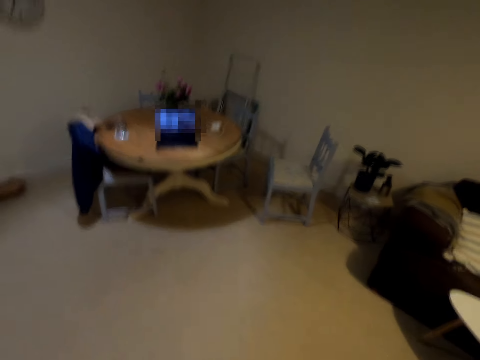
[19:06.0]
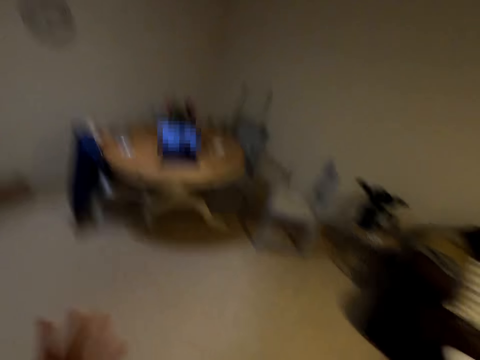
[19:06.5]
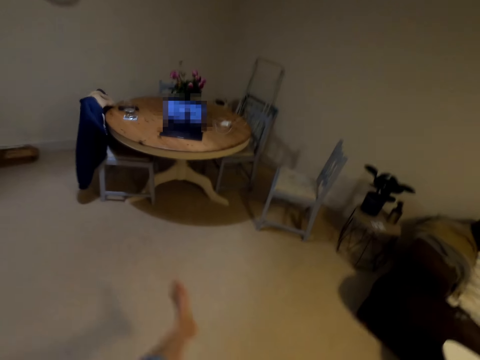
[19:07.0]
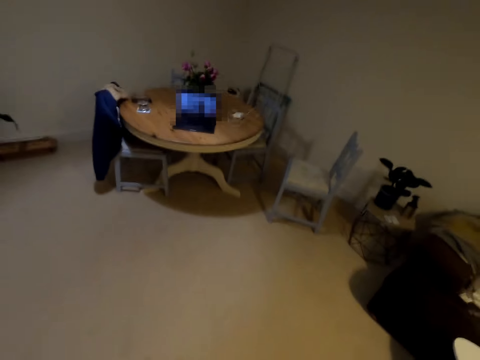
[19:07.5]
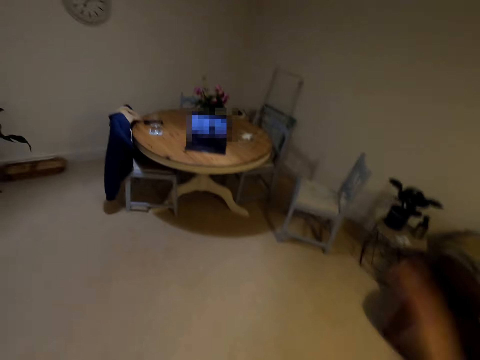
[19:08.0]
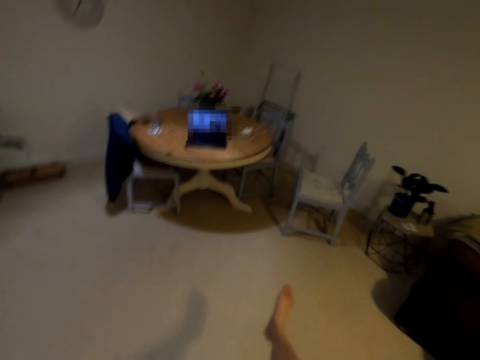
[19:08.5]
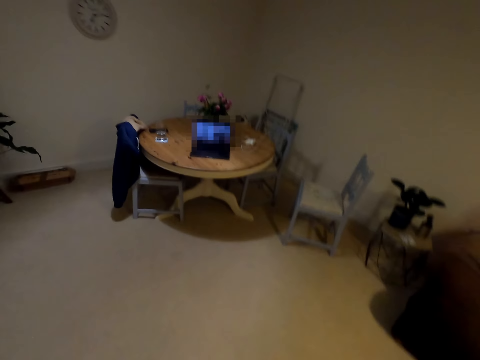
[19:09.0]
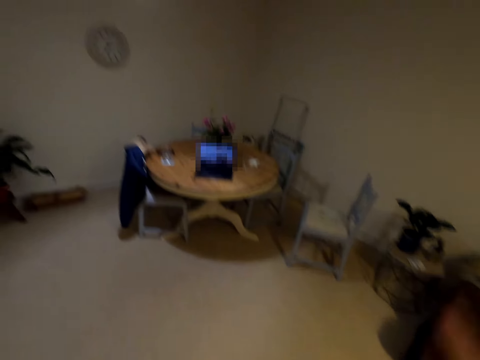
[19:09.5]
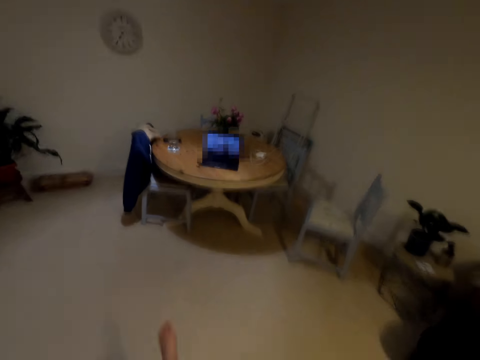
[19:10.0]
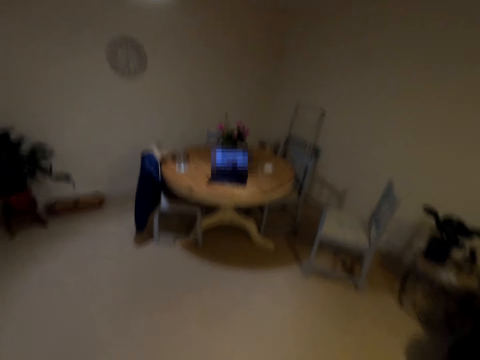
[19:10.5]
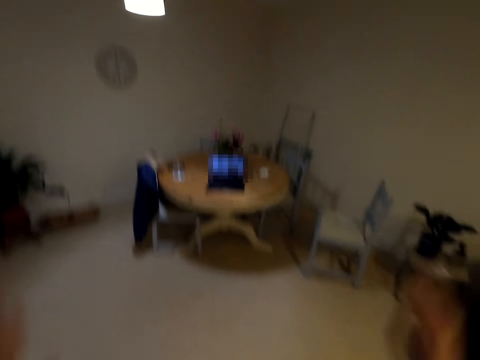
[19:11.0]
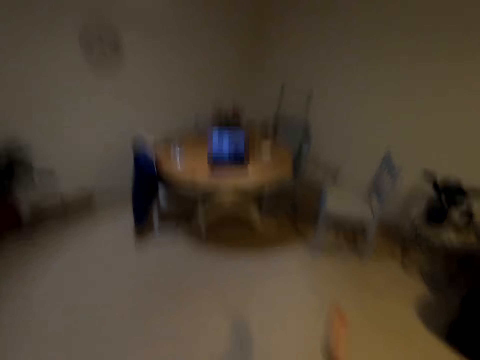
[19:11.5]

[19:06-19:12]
The camera wearer looks at the laptop. They dance in the house.

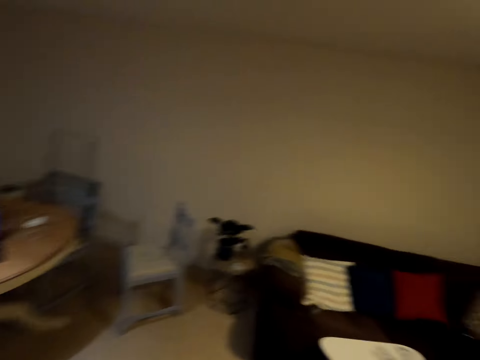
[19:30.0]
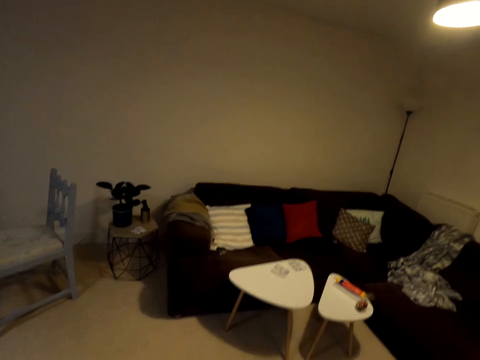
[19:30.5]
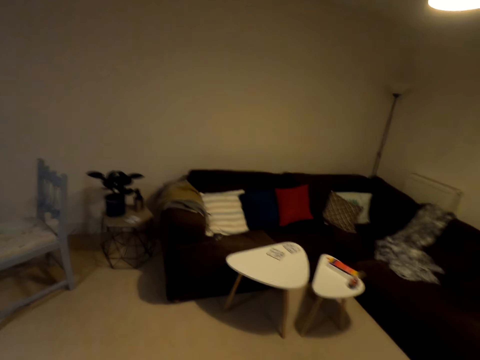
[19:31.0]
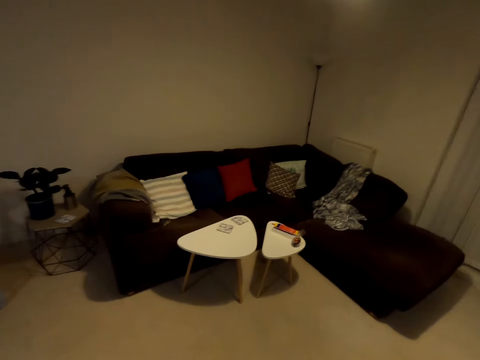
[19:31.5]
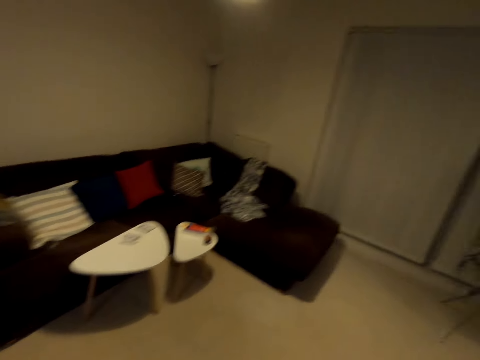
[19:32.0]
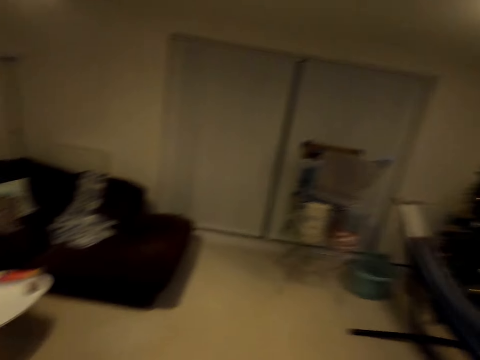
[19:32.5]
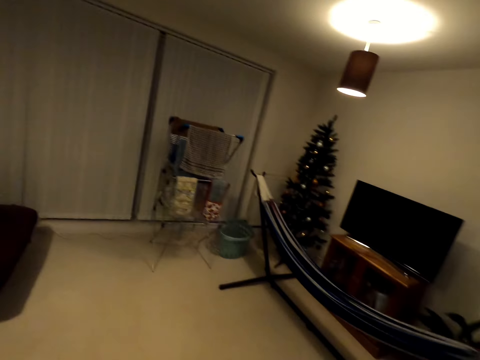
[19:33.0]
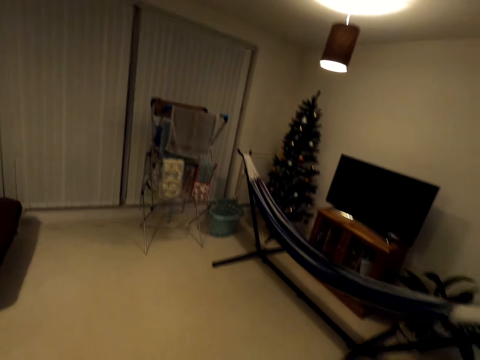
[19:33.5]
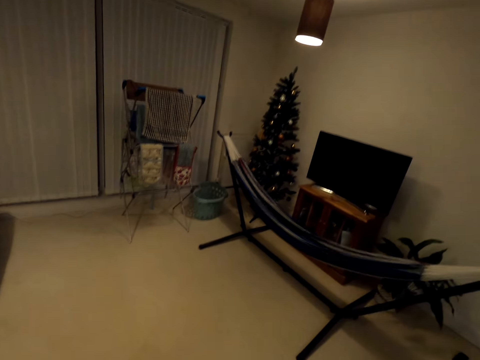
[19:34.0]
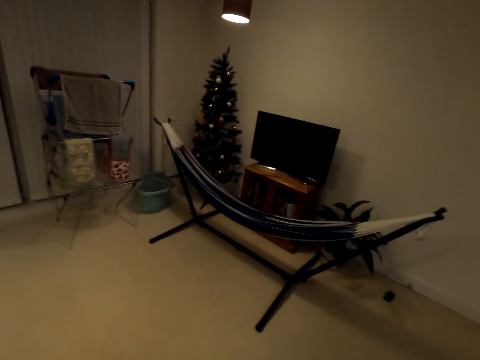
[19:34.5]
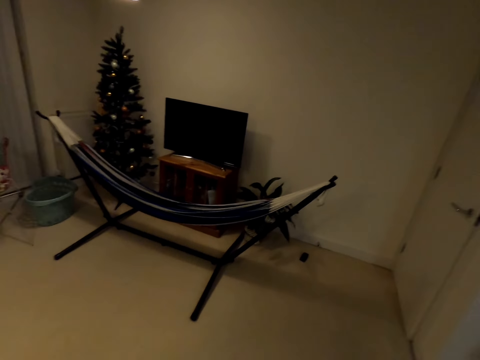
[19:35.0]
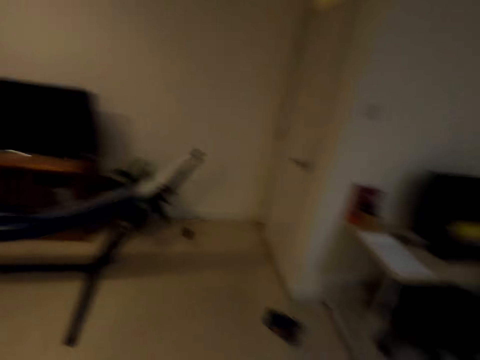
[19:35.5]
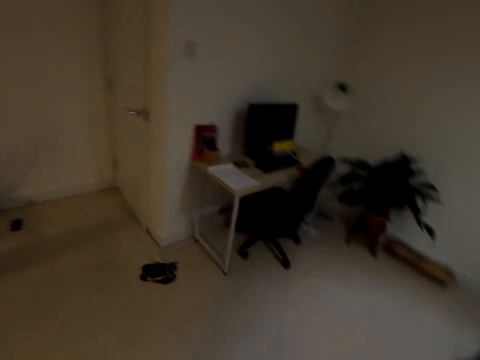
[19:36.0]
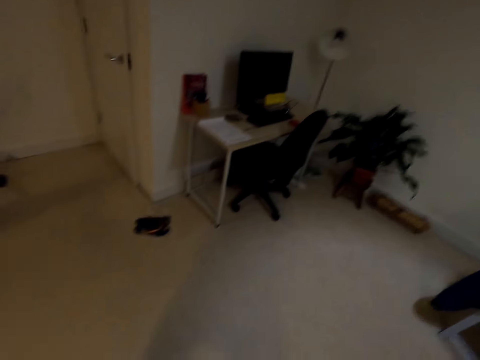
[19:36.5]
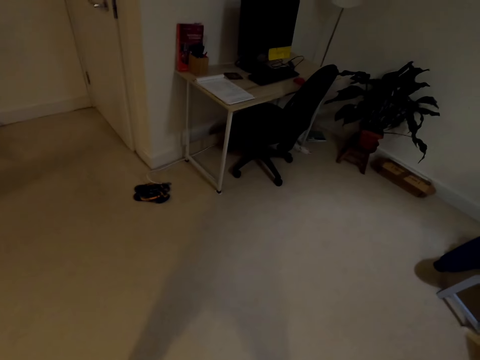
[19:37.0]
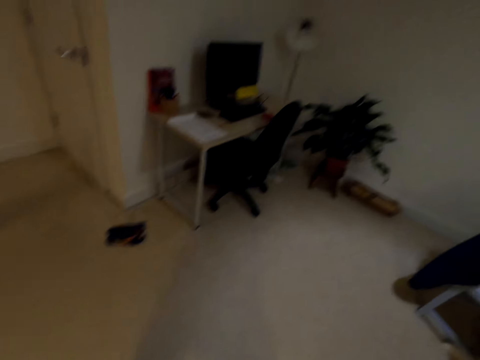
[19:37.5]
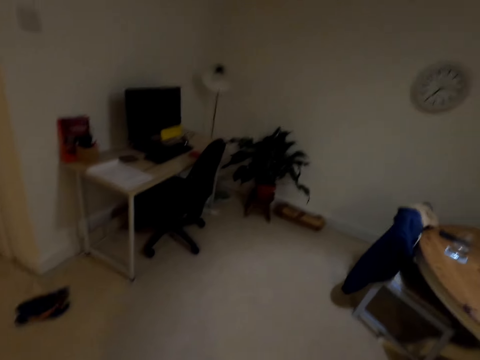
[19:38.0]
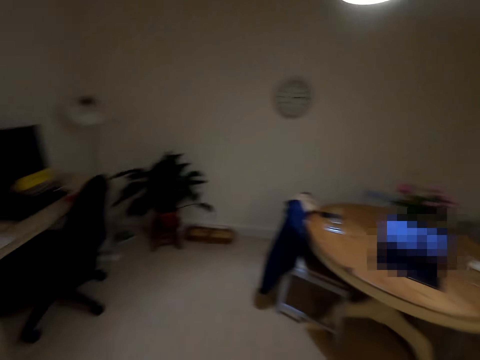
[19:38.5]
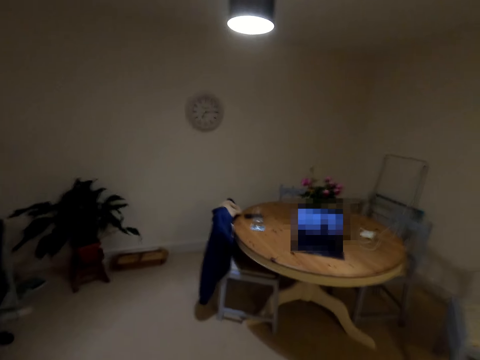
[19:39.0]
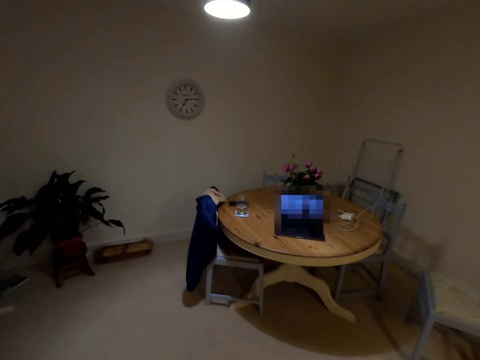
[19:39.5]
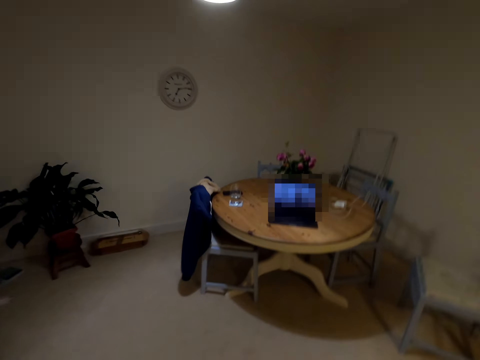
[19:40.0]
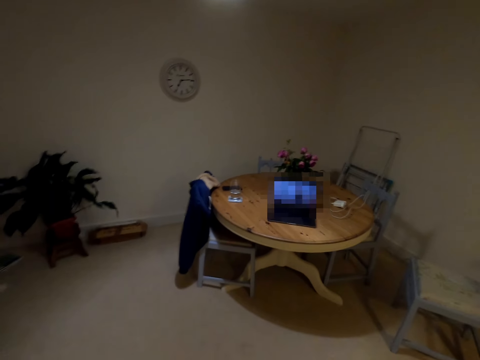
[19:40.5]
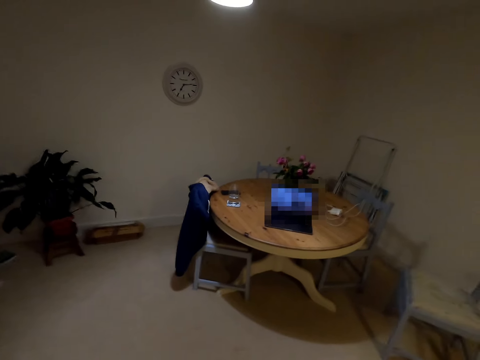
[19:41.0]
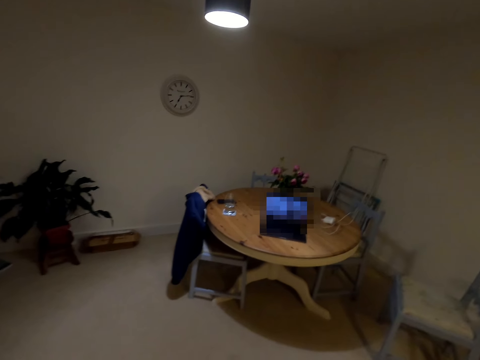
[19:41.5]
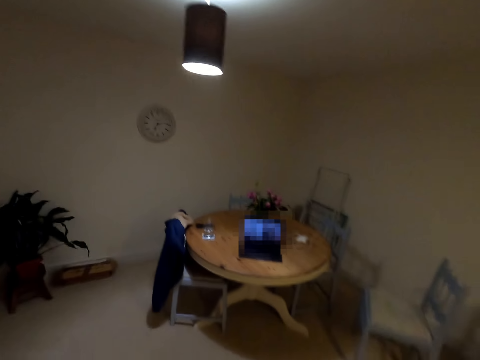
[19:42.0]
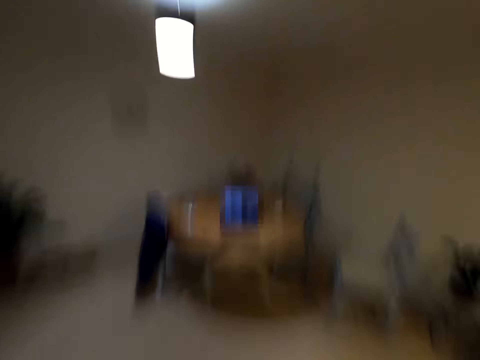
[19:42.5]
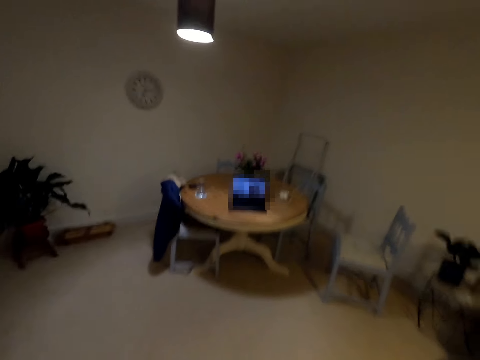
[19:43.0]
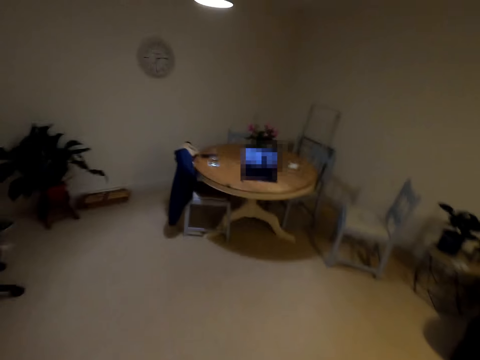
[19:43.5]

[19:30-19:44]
The camera wearer looks at the sofa. They look around the house. They dance in the house.

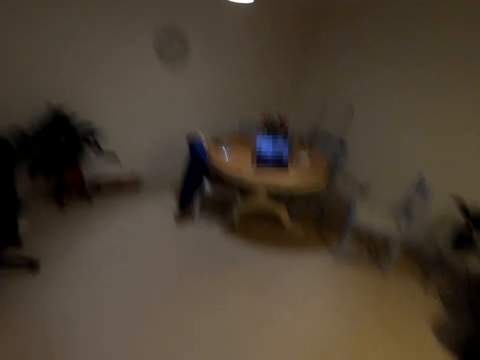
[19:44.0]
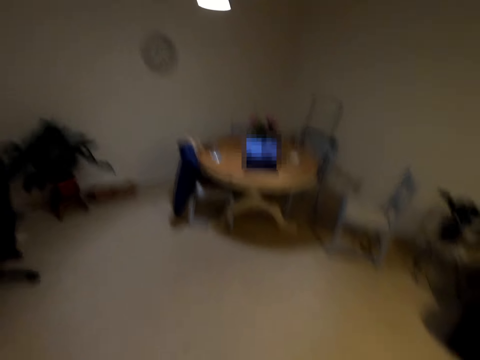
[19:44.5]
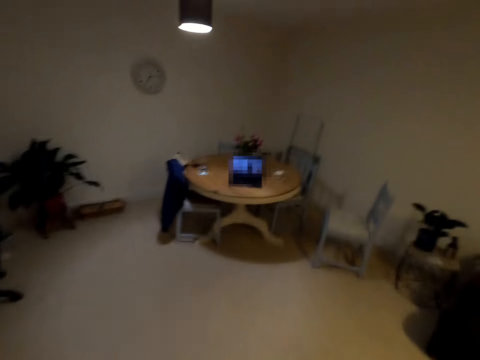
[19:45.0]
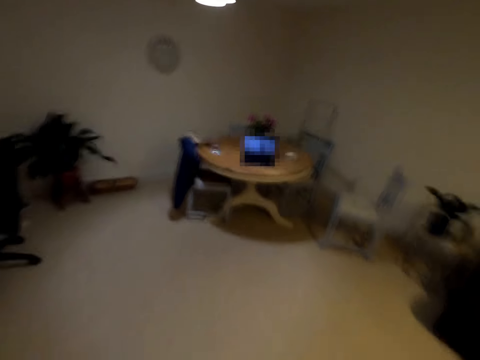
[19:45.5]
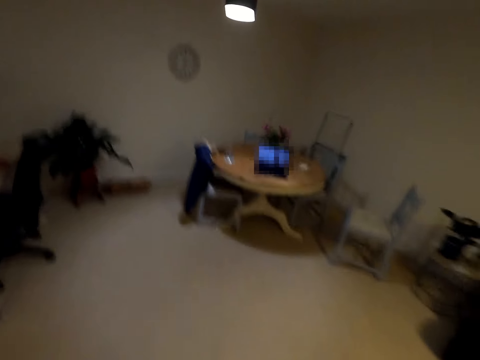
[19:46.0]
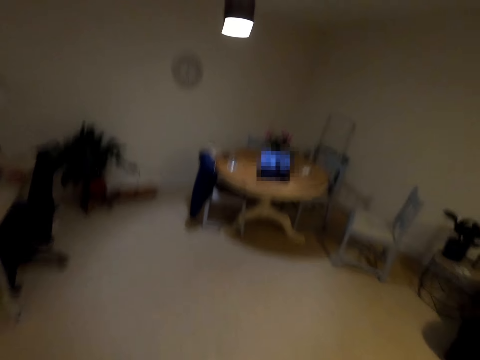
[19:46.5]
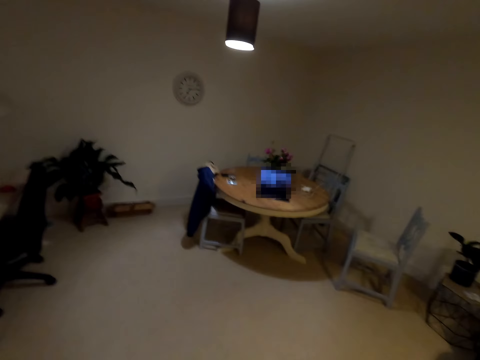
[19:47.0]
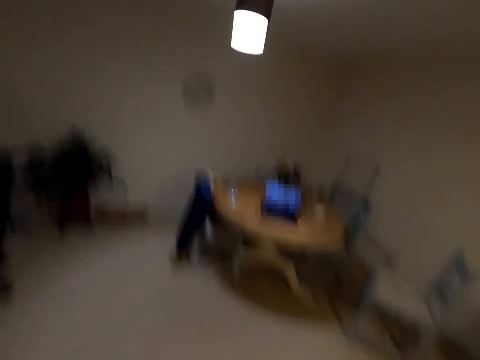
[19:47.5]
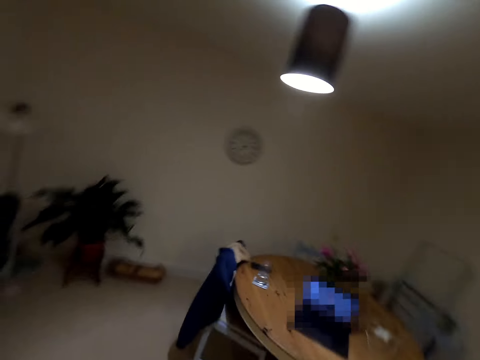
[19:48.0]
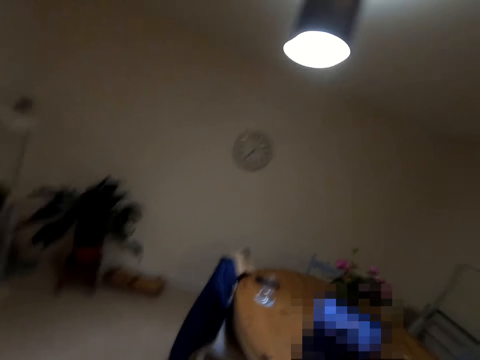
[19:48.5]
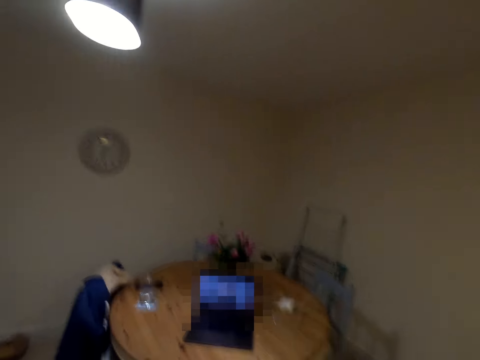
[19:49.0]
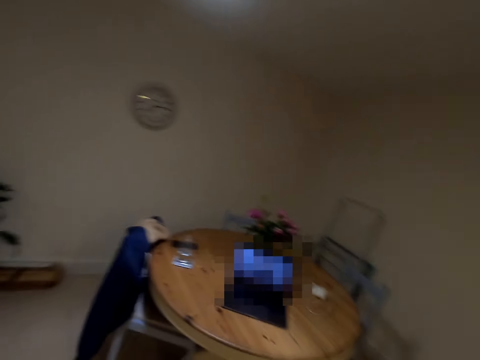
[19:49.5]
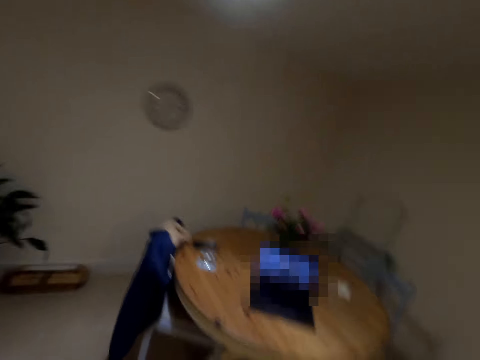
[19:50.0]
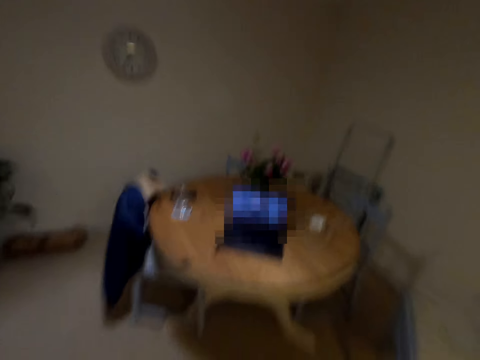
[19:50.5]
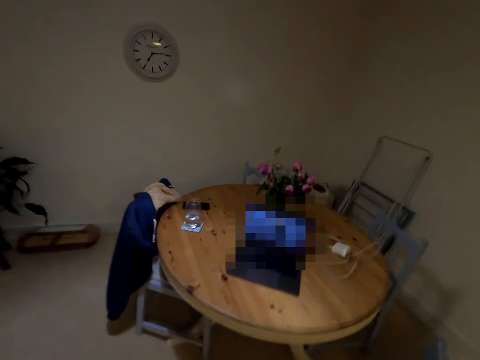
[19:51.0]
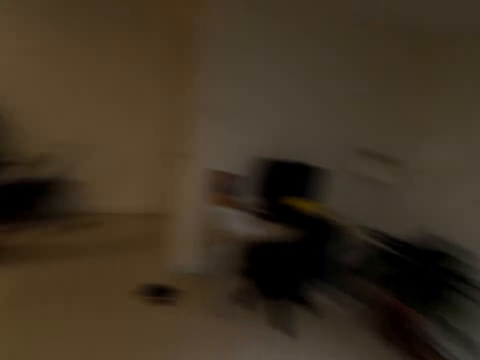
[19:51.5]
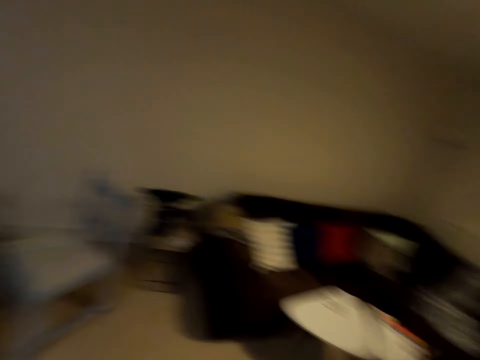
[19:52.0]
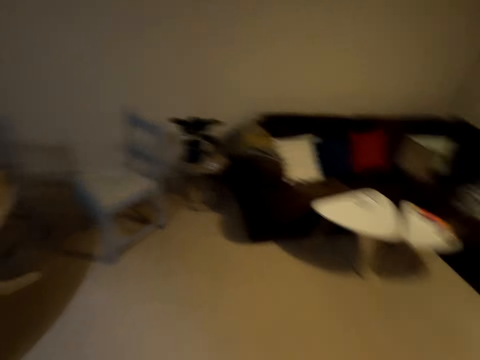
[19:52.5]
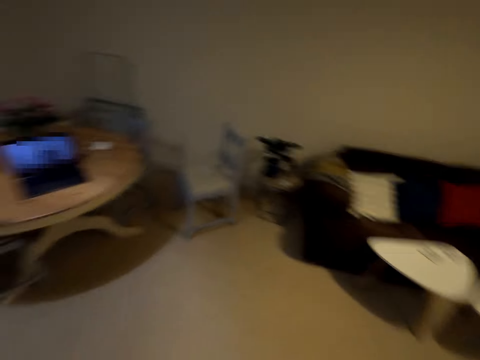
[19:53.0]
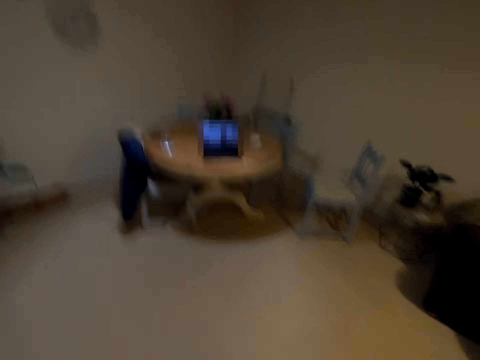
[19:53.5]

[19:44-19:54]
The camera wearer turns around.
